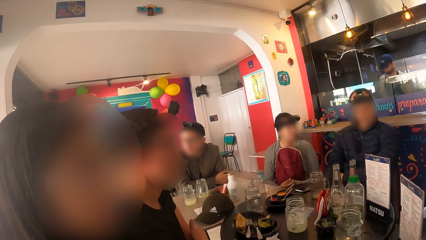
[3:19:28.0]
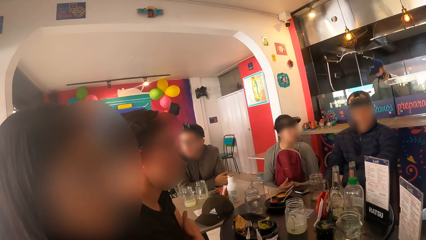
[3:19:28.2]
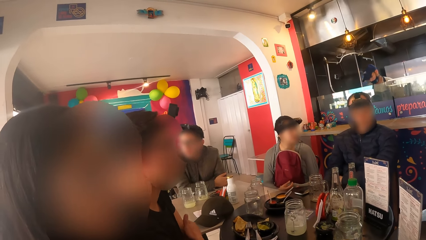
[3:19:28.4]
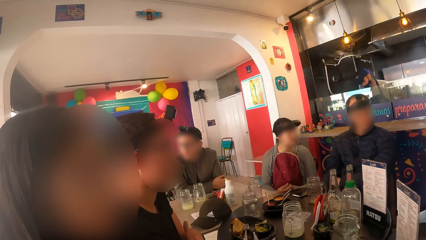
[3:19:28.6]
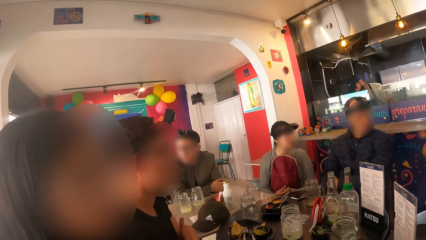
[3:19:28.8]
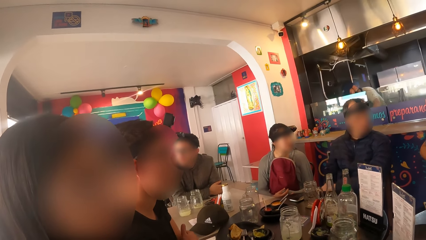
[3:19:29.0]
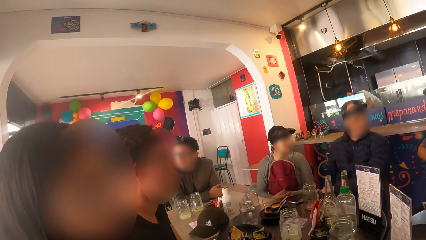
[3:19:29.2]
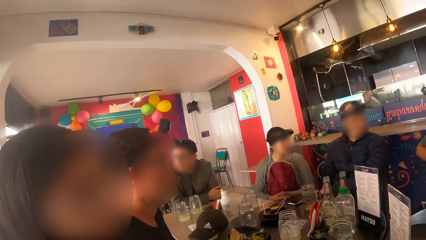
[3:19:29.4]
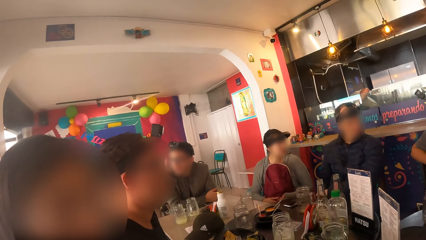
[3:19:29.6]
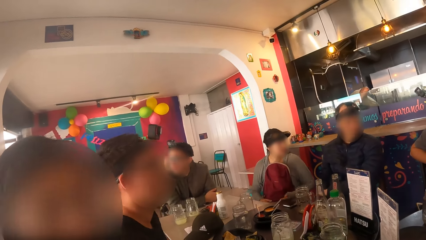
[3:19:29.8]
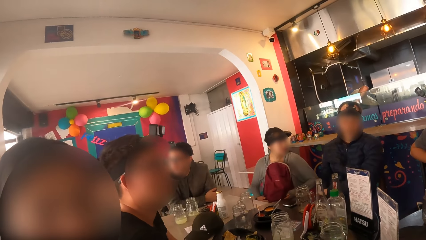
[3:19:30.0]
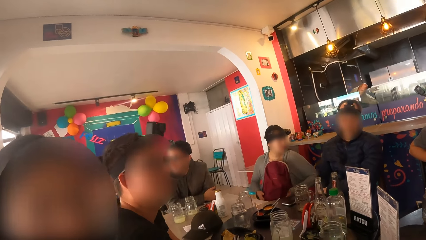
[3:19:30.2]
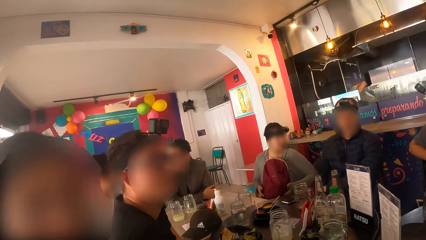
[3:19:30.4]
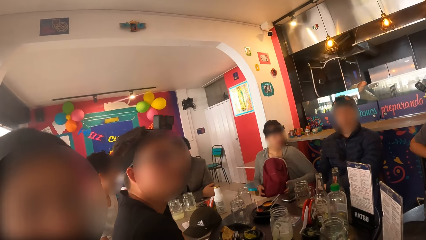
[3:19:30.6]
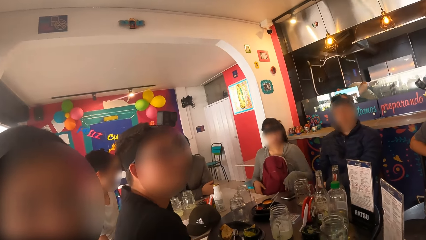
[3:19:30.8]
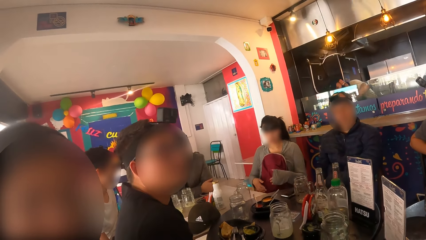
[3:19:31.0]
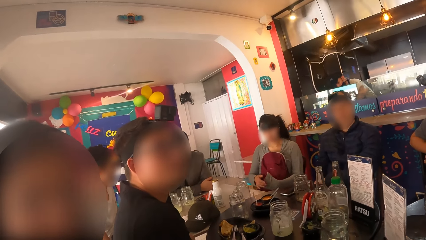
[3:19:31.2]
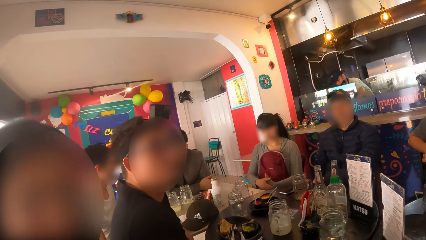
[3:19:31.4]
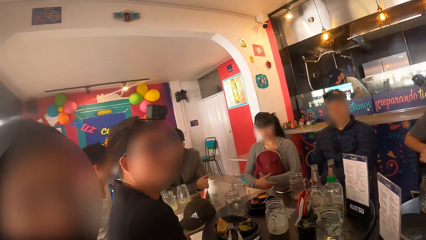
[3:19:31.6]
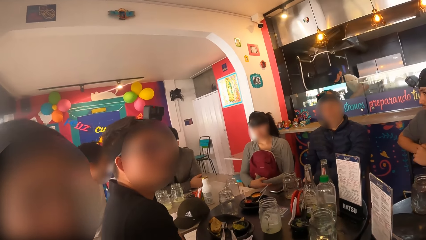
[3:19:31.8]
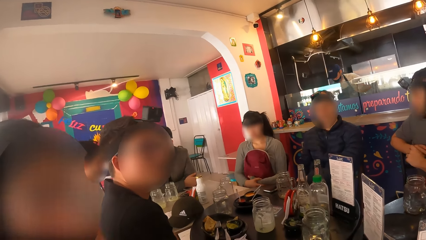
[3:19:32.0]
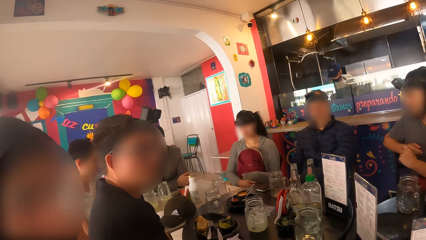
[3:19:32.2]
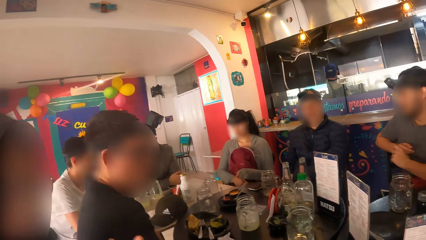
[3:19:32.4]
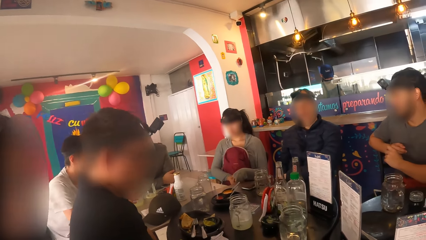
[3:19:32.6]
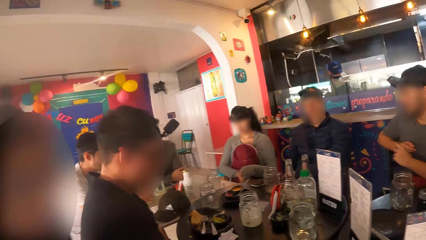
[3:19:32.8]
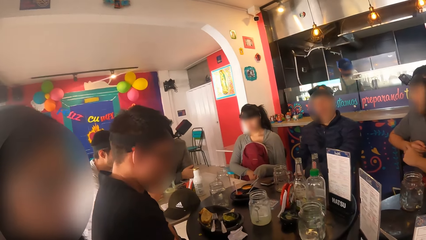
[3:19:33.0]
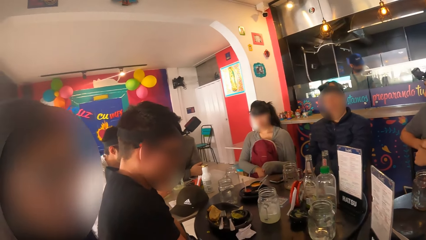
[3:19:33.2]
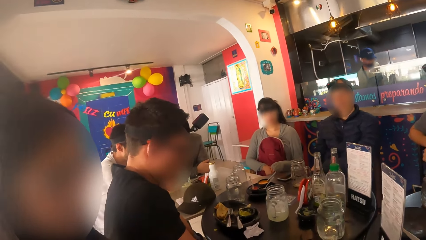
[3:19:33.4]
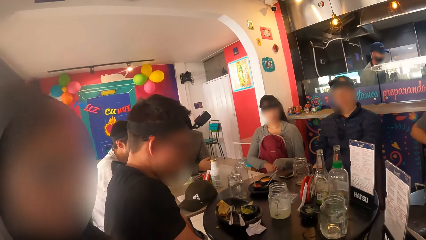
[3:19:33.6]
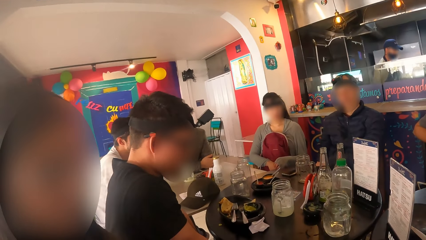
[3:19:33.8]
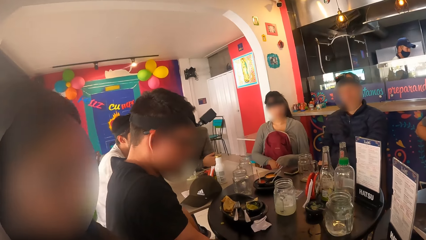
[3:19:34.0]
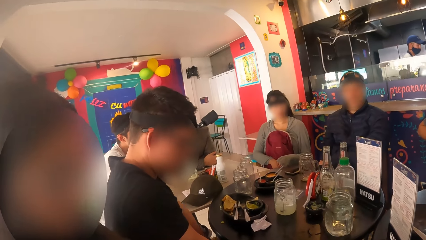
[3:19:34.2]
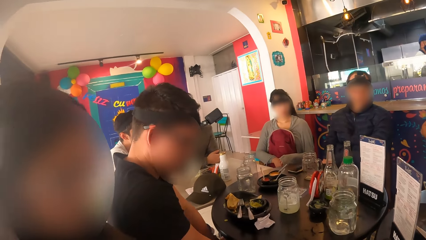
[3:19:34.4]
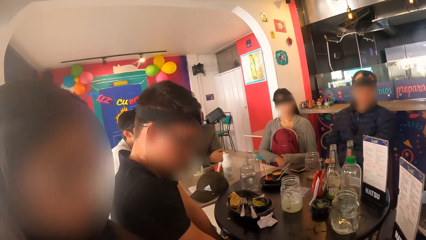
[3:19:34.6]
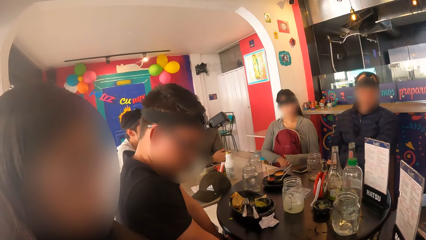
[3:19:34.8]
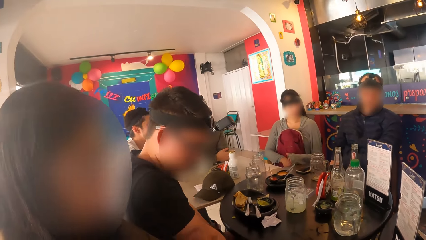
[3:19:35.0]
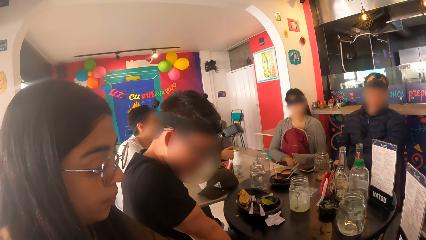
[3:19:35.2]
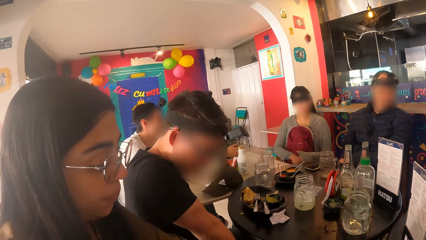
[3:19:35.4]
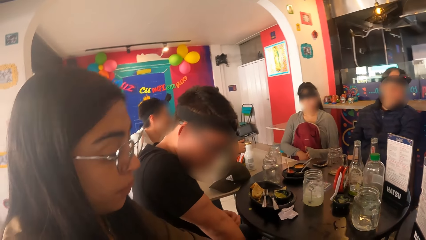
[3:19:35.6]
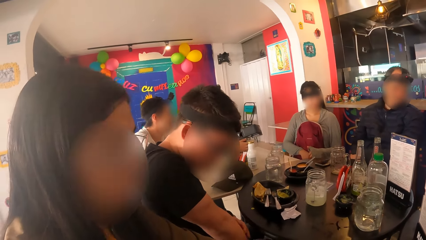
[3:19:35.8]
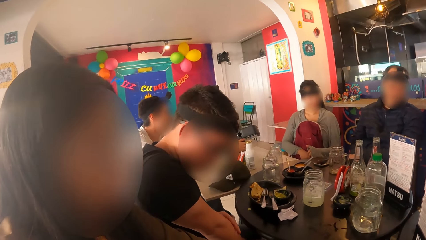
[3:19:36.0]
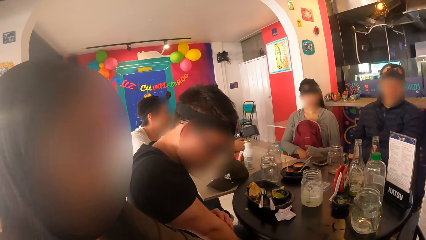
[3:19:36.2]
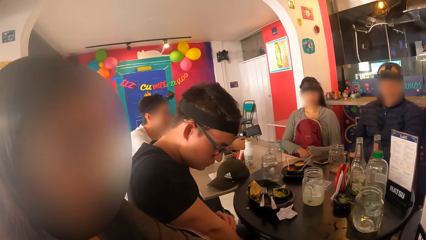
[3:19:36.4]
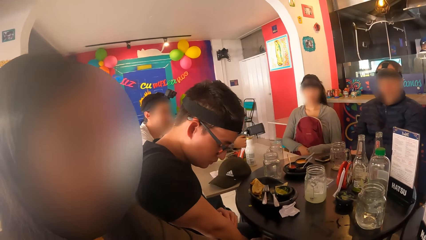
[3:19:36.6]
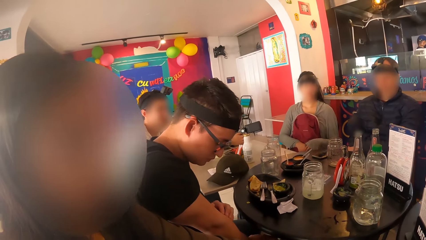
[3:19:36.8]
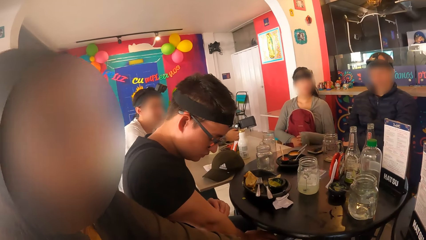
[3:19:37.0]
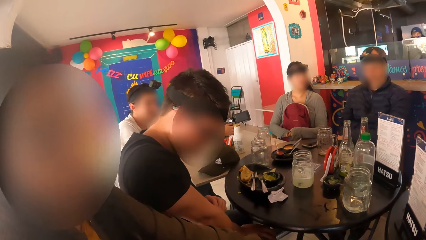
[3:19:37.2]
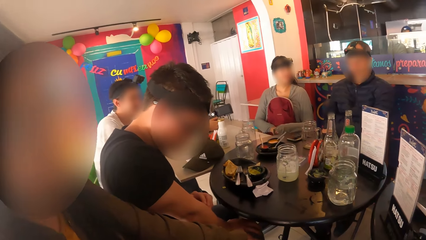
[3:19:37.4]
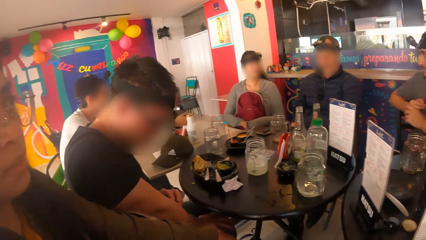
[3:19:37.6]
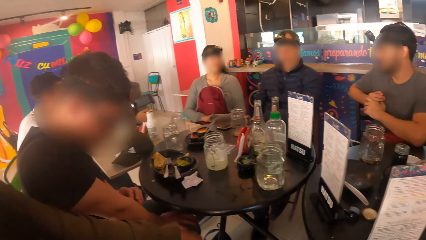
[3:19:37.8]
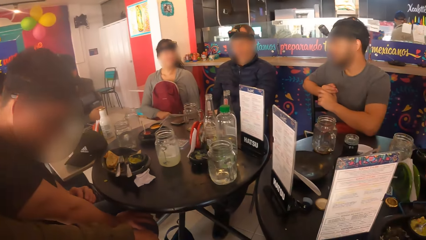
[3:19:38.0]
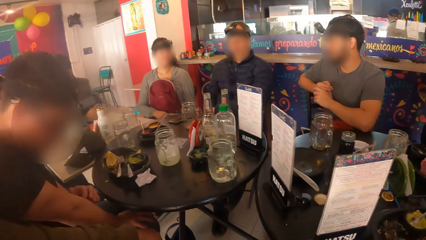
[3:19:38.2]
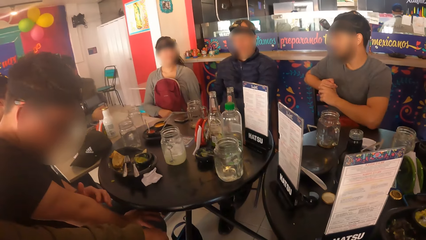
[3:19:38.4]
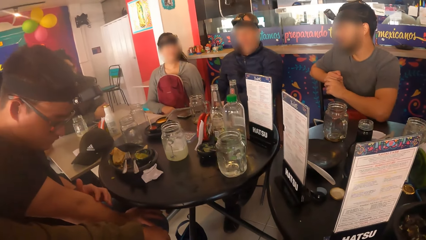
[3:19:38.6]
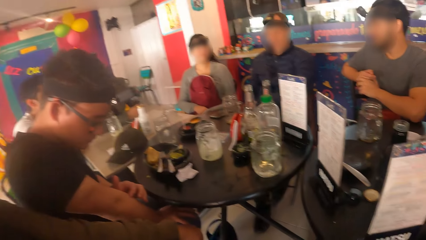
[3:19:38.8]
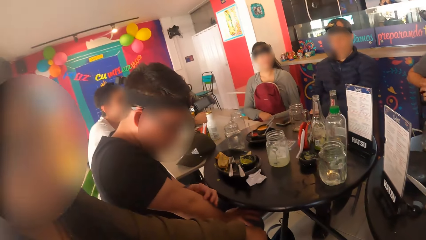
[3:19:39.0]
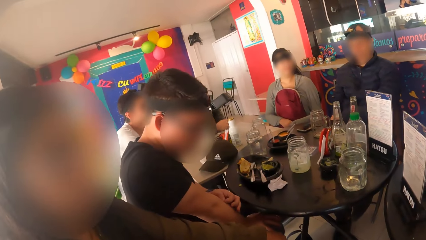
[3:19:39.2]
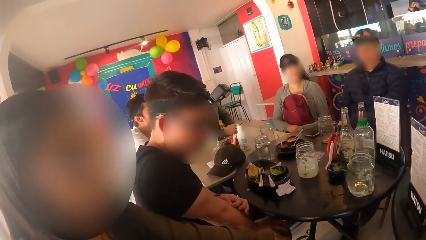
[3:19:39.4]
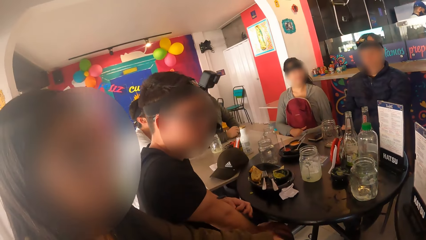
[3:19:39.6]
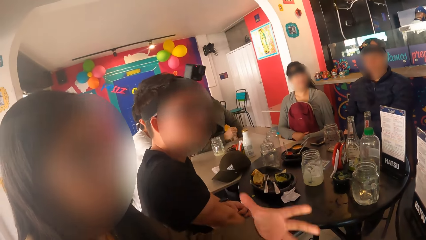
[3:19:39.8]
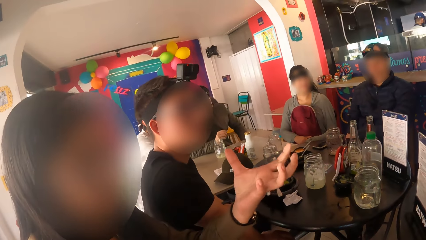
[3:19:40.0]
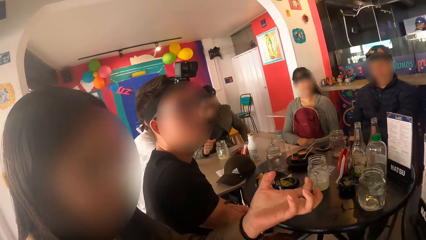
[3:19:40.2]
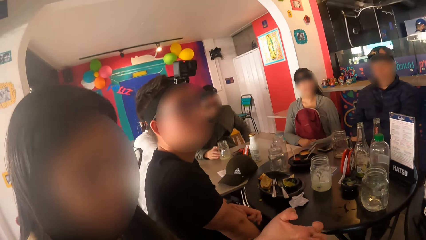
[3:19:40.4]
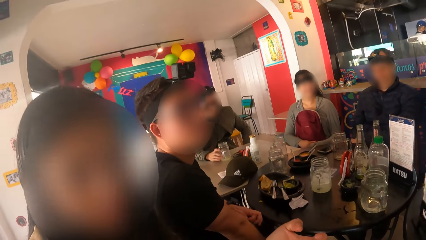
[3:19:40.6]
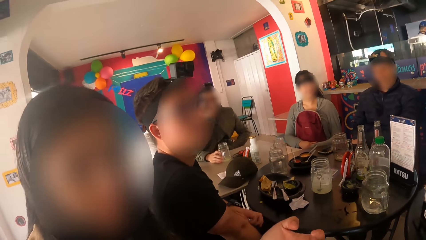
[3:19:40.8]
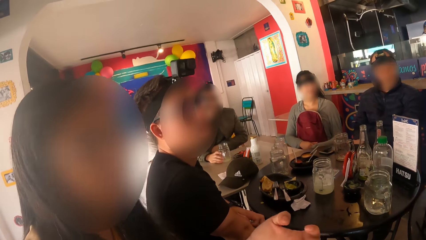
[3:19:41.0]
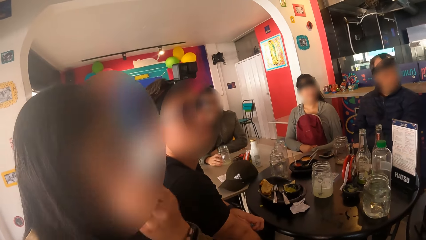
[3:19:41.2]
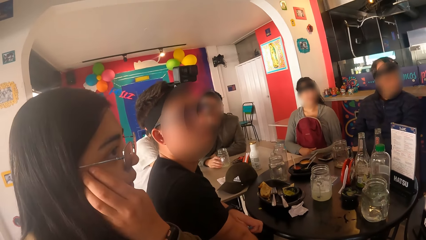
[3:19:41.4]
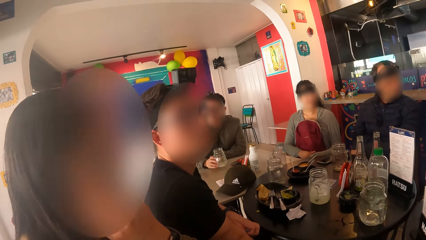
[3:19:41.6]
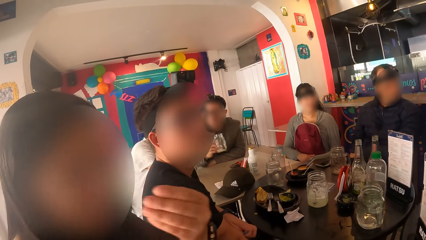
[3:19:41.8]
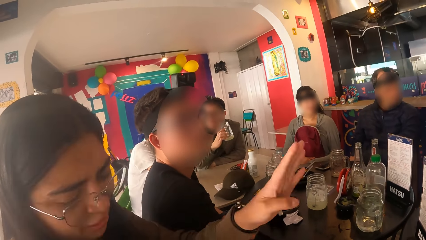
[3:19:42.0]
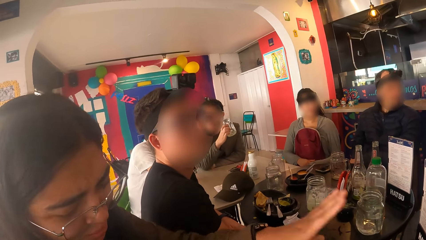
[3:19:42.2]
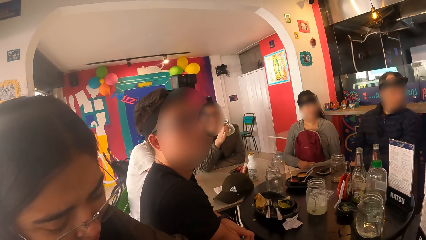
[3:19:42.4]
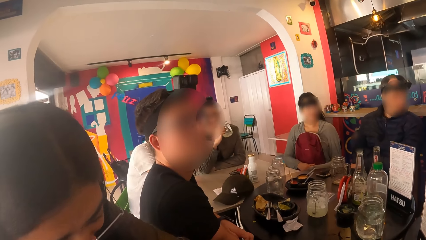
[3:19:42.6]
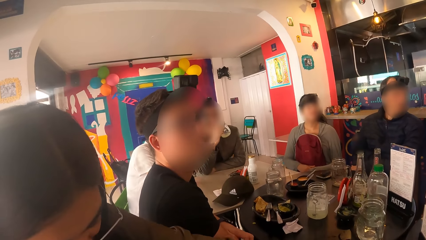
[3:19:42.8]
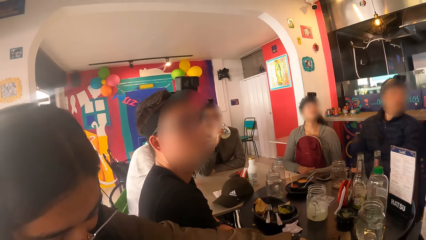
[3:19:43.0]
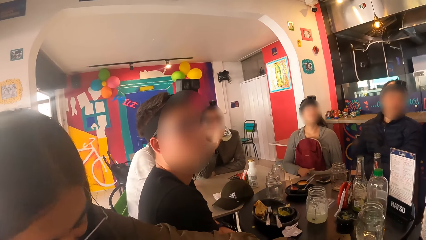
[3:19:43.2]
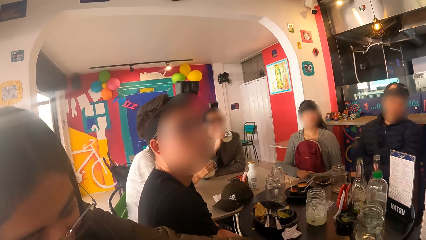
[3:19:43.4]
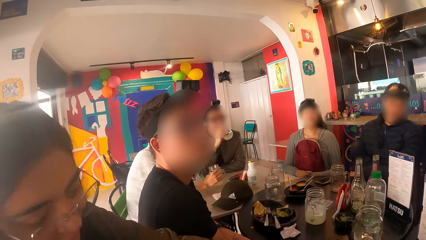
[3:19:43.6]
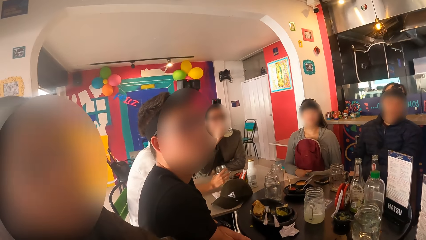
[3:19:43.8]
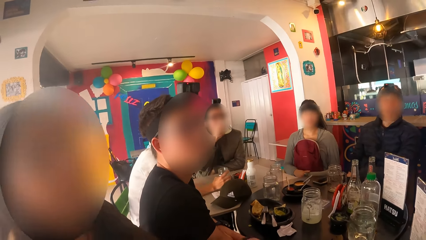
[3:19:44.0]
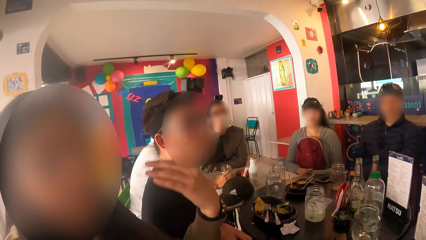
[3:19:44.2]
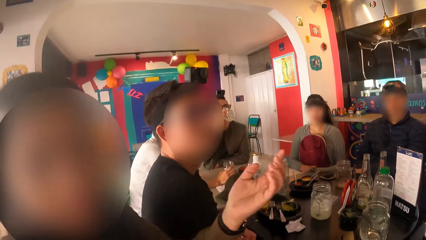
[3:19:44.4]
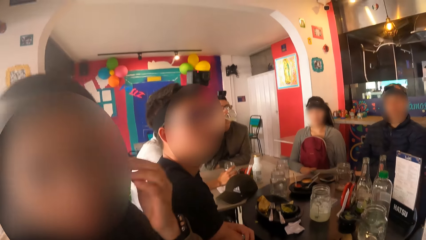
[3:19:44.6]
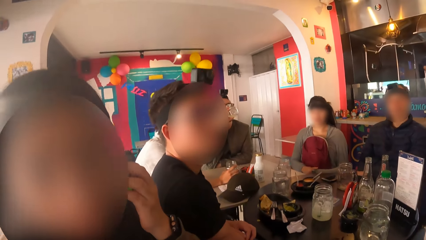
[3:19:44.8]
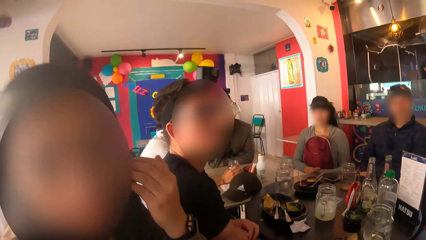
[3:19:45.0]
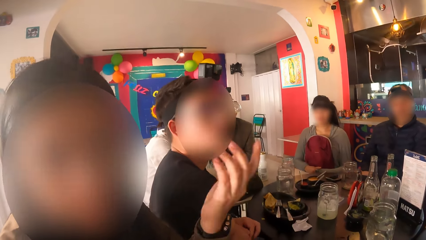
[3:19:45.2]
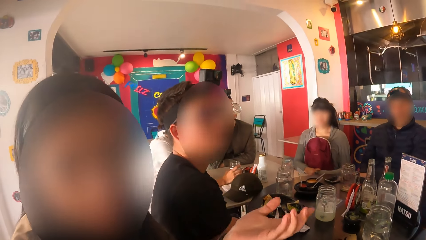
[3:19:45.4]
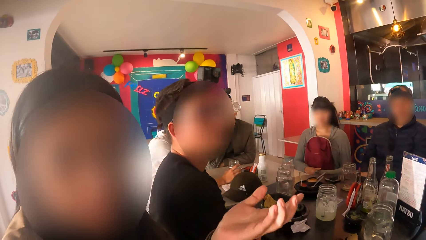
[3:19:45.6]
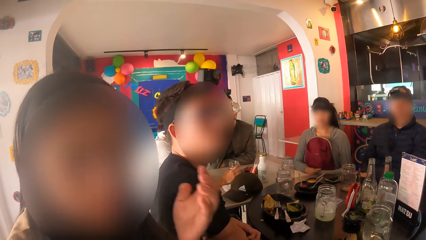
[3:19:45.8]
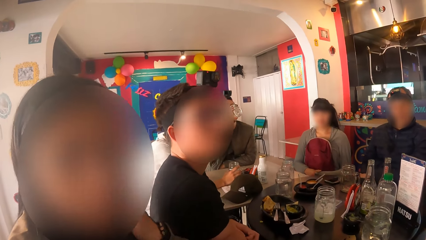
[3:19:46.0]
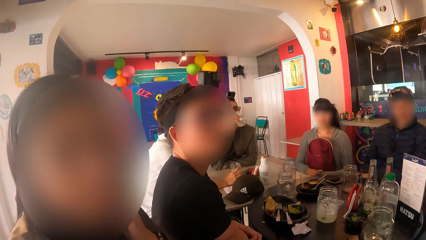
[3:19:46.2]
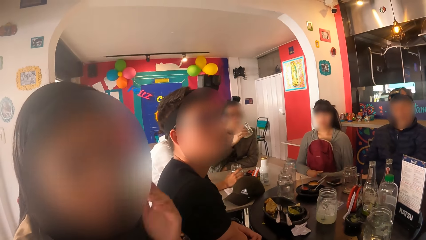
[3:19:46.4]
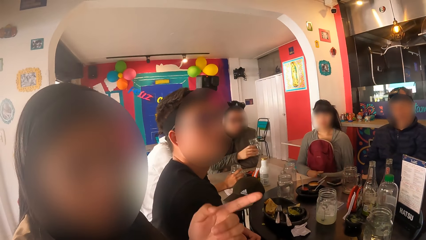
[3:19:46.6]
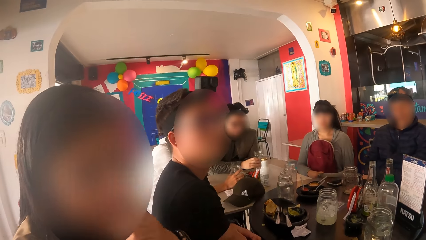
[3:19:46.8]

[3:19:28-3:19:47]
The camera wearer interacts with the woman. Another woman adjusts a red bag on her lap with both hands. The first woman adjusts the pair of glasses on her head with her left hand. The other woman scratches her right hand with her left hand. A man picks up a cup from the table with his right hand. Another man itches his right hand with his left hand. The first woman gestures with her left hand and itches her face with her left hand. A third man lifts the glass cup from the brown table with his right hand and drinks from the glass cup in his right hand. The first man drops the cup on the table with his right hand. The first woman moves her hand.
